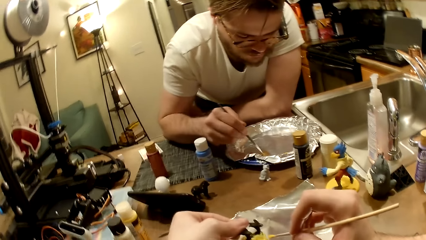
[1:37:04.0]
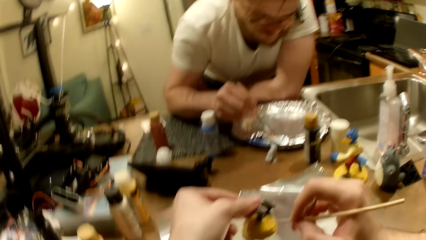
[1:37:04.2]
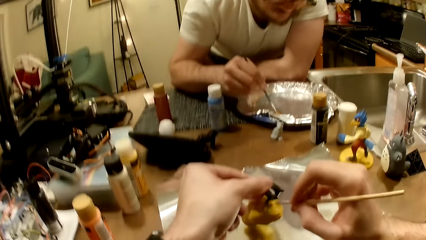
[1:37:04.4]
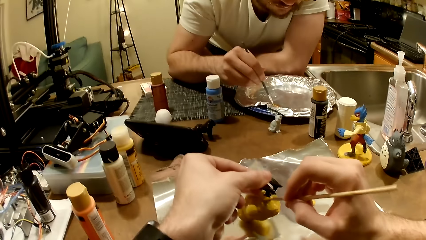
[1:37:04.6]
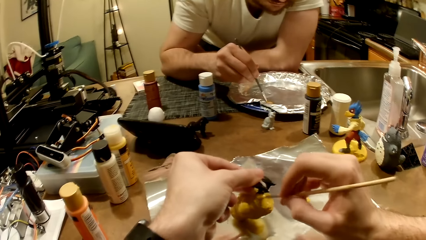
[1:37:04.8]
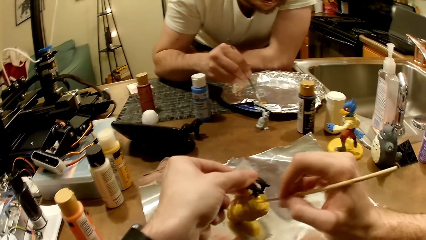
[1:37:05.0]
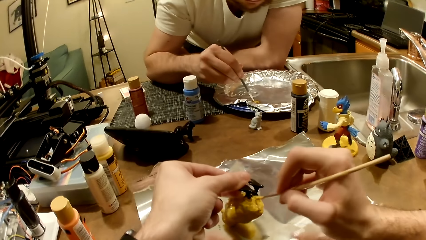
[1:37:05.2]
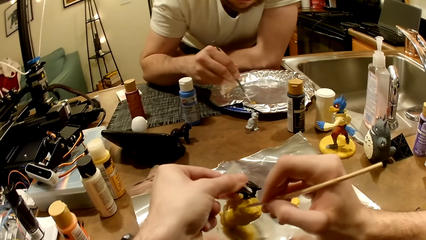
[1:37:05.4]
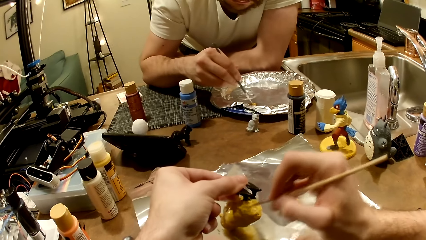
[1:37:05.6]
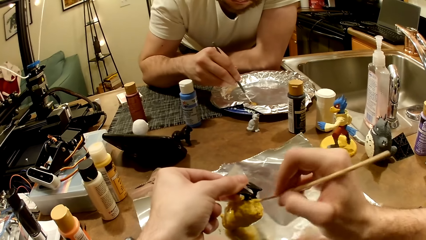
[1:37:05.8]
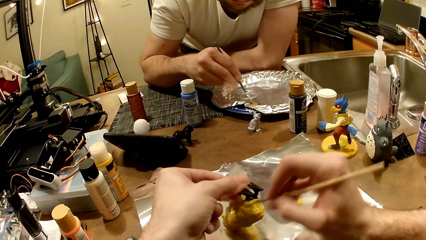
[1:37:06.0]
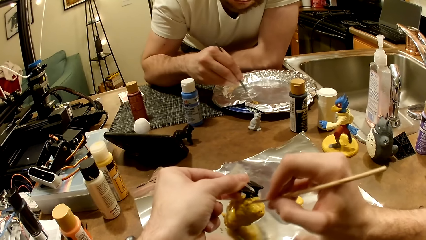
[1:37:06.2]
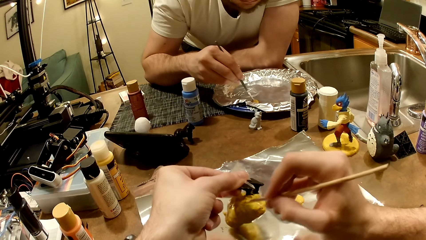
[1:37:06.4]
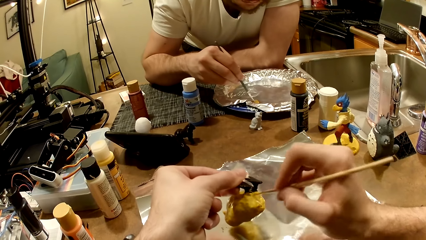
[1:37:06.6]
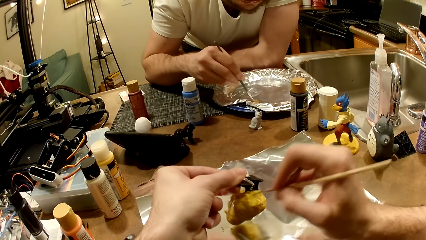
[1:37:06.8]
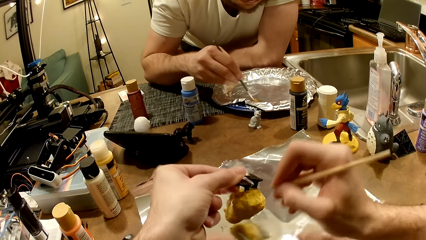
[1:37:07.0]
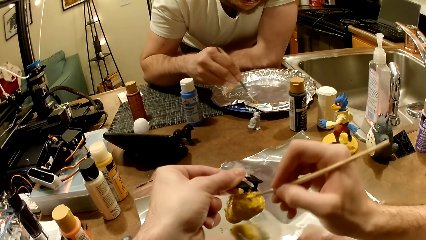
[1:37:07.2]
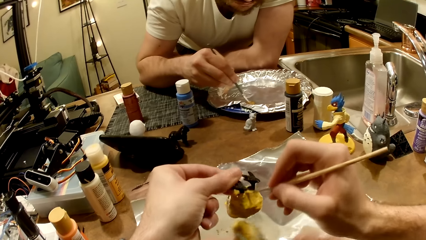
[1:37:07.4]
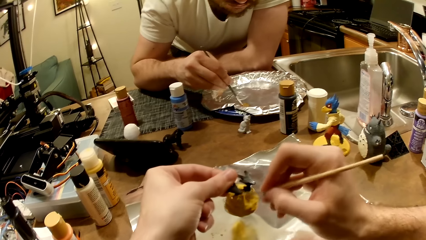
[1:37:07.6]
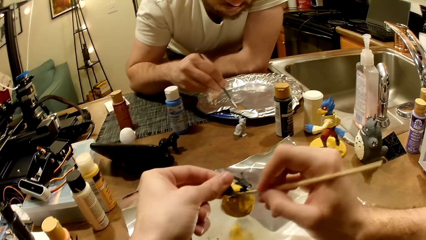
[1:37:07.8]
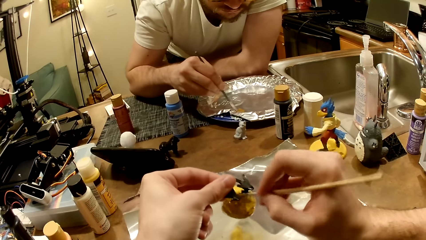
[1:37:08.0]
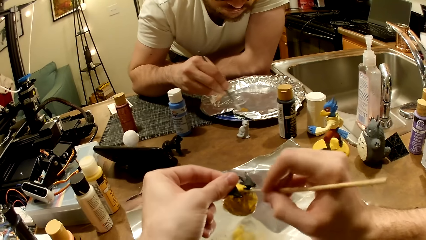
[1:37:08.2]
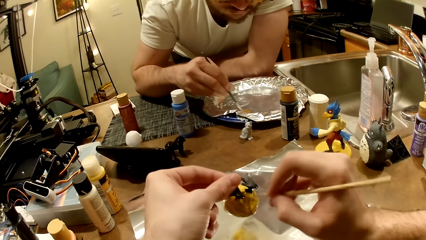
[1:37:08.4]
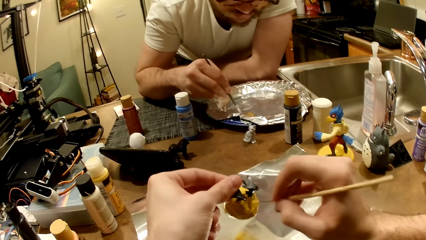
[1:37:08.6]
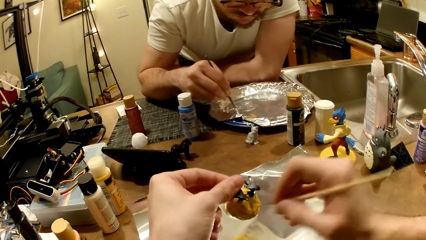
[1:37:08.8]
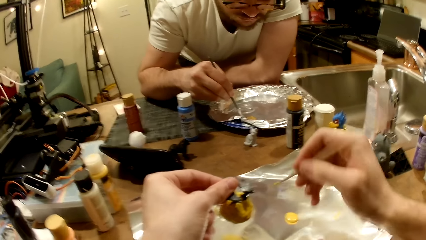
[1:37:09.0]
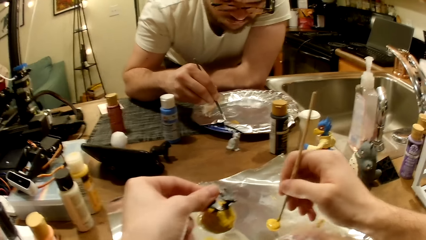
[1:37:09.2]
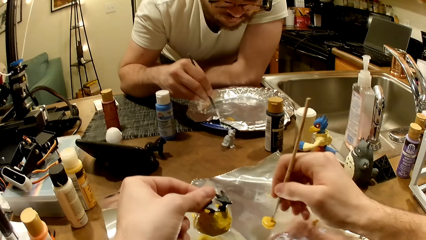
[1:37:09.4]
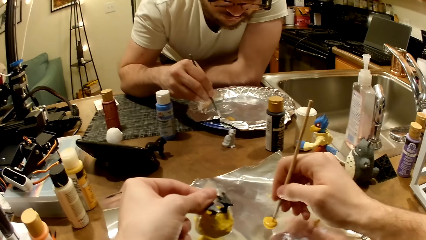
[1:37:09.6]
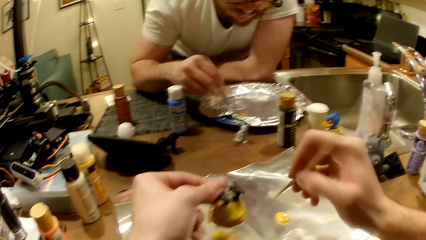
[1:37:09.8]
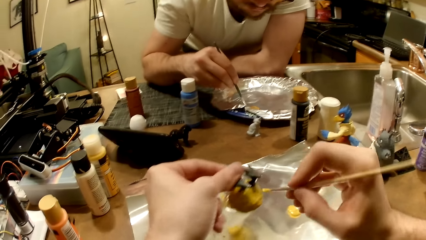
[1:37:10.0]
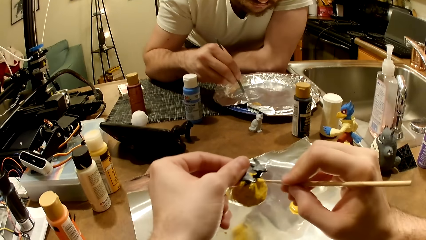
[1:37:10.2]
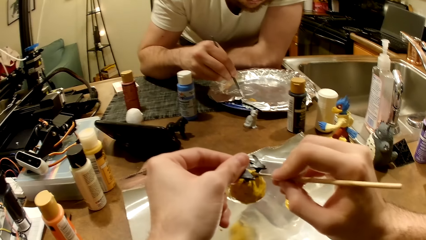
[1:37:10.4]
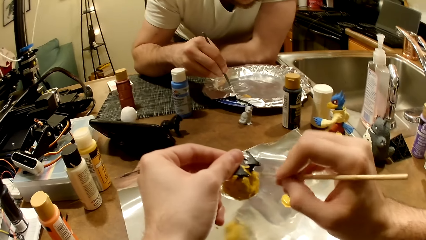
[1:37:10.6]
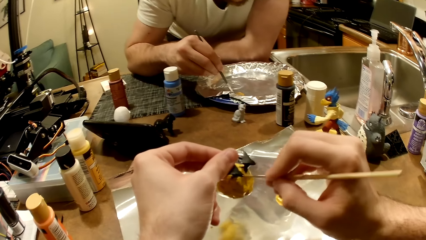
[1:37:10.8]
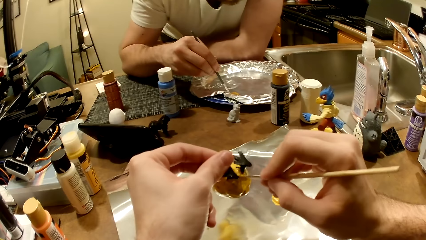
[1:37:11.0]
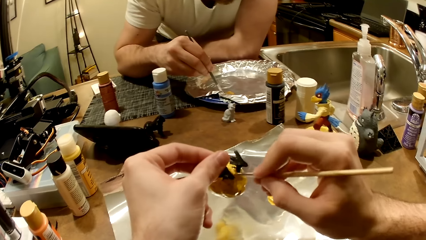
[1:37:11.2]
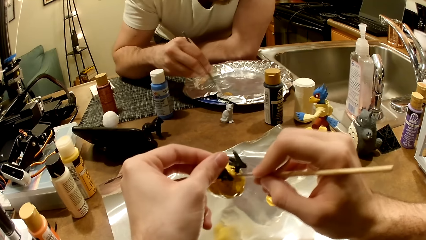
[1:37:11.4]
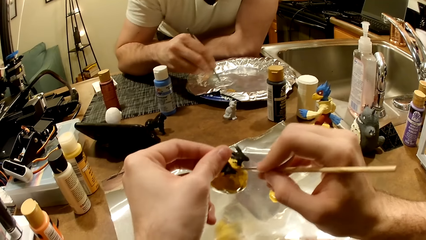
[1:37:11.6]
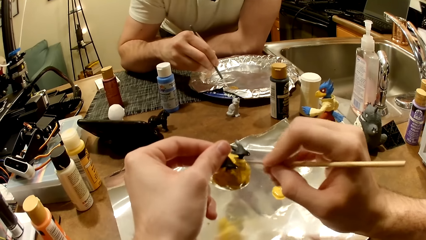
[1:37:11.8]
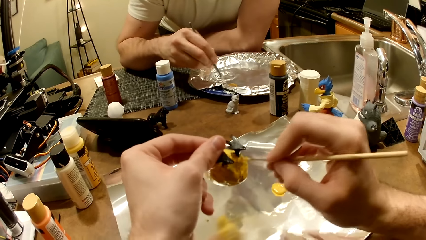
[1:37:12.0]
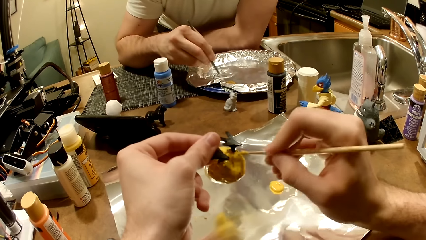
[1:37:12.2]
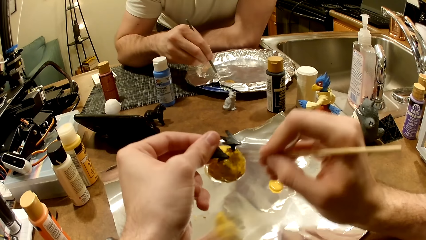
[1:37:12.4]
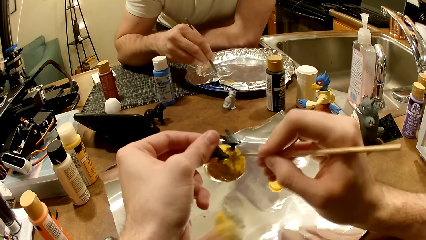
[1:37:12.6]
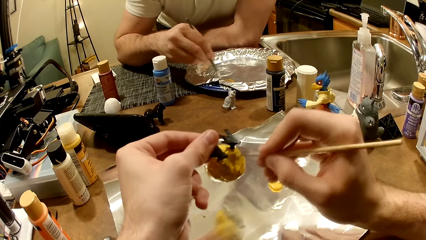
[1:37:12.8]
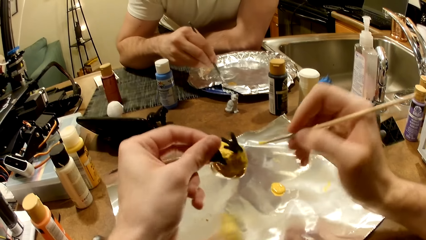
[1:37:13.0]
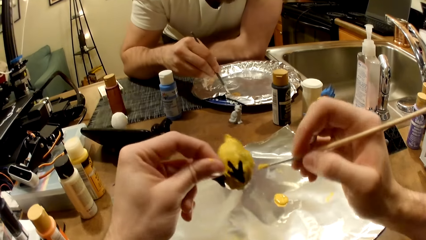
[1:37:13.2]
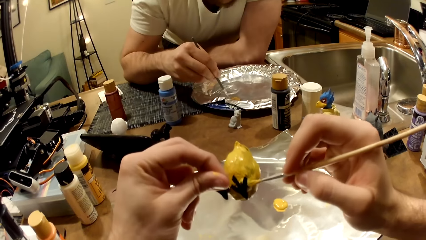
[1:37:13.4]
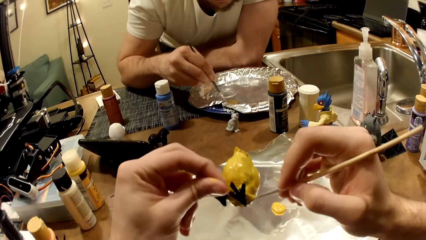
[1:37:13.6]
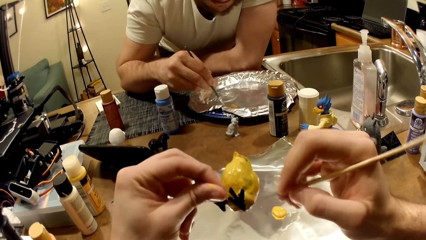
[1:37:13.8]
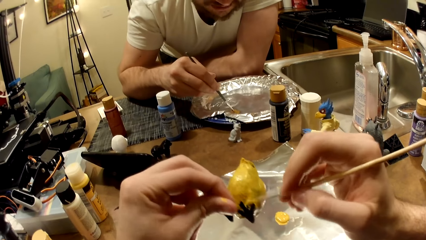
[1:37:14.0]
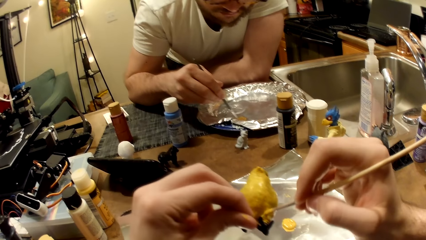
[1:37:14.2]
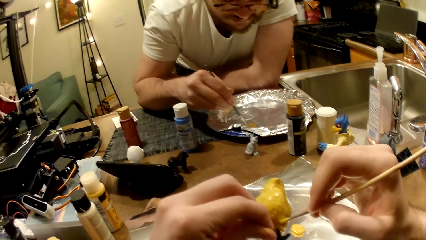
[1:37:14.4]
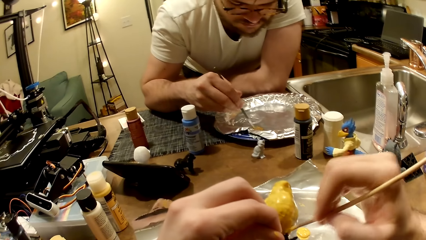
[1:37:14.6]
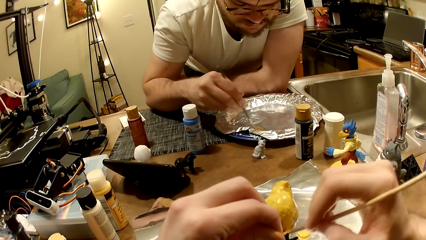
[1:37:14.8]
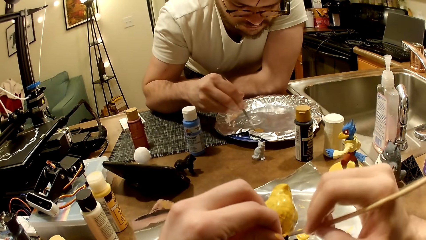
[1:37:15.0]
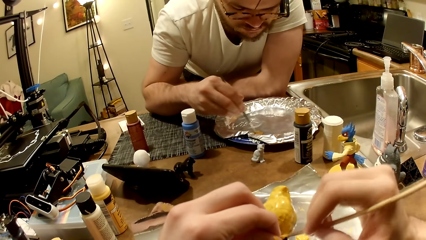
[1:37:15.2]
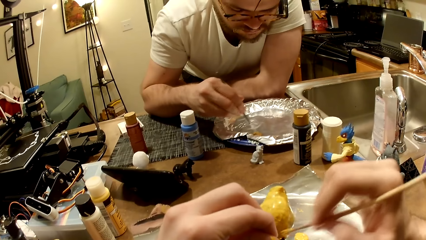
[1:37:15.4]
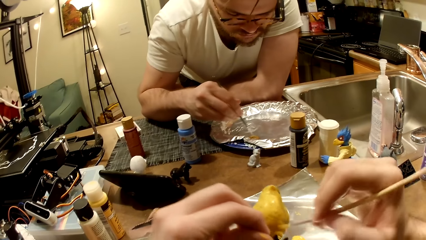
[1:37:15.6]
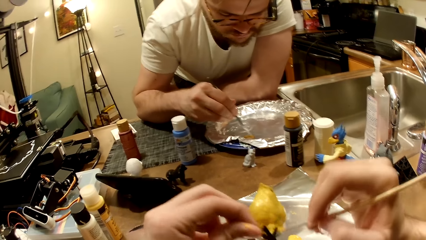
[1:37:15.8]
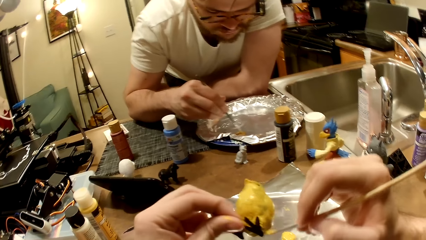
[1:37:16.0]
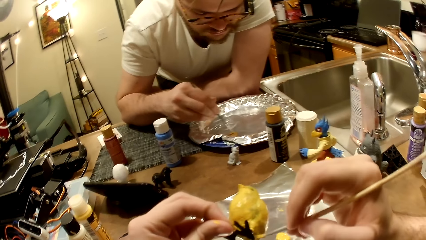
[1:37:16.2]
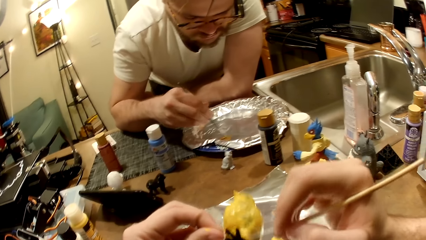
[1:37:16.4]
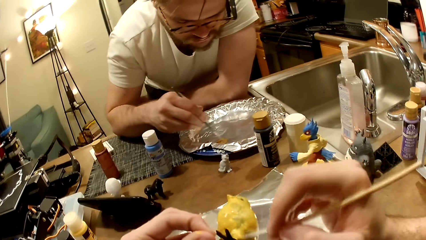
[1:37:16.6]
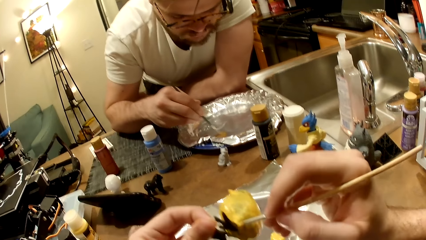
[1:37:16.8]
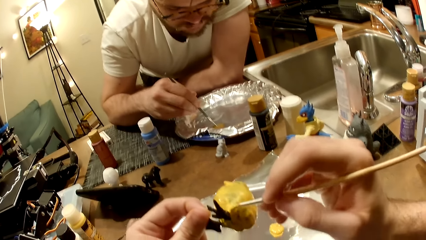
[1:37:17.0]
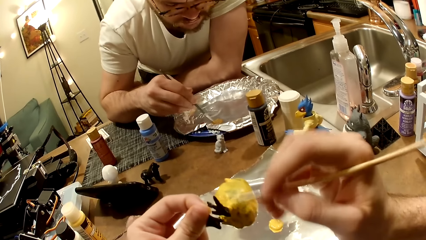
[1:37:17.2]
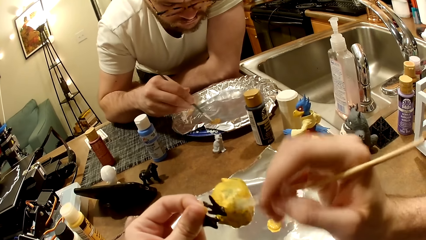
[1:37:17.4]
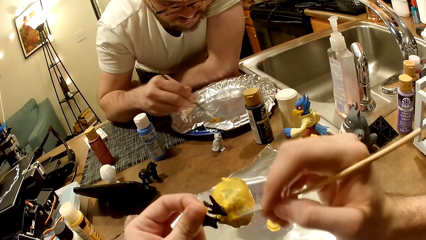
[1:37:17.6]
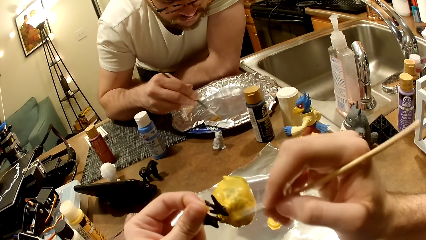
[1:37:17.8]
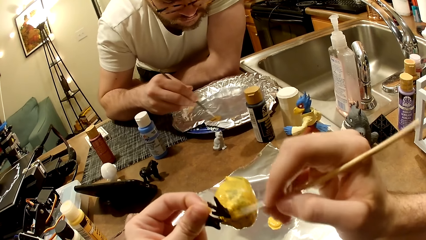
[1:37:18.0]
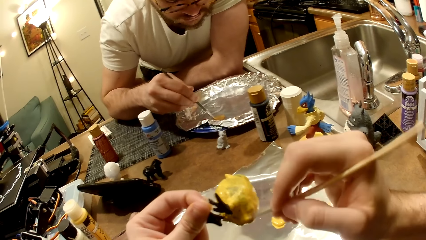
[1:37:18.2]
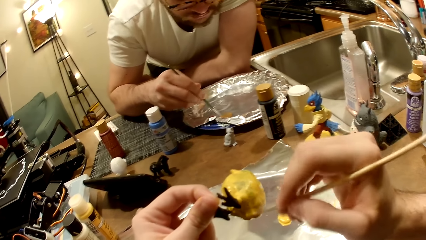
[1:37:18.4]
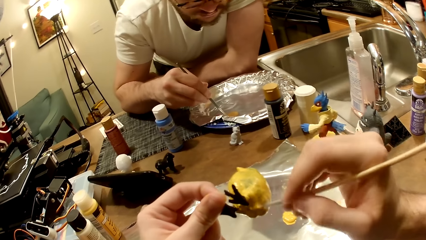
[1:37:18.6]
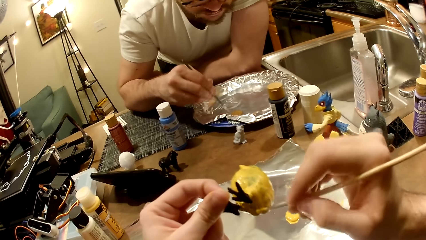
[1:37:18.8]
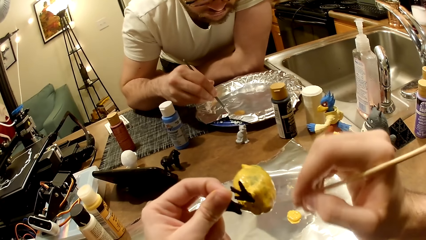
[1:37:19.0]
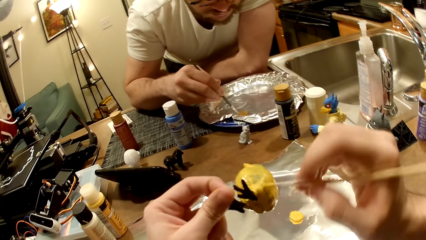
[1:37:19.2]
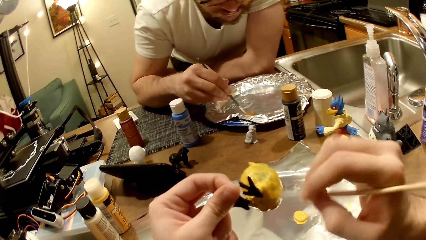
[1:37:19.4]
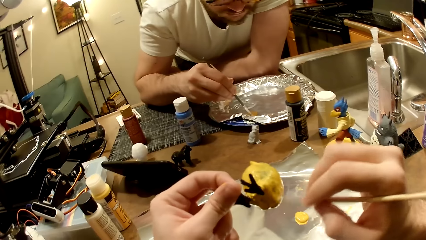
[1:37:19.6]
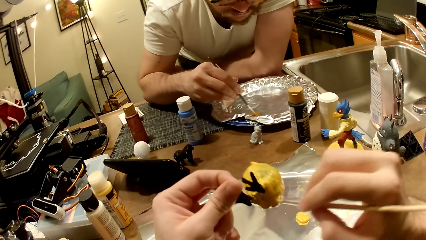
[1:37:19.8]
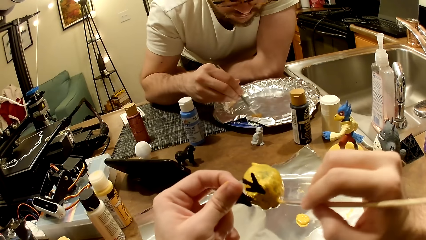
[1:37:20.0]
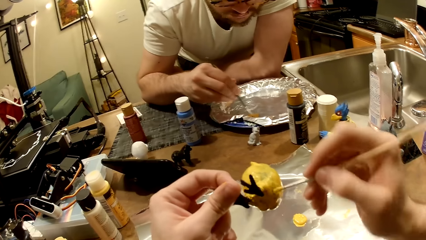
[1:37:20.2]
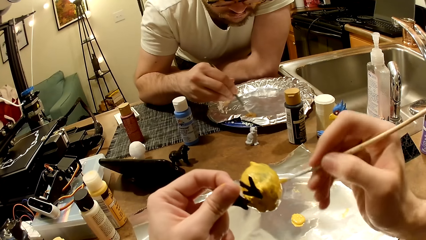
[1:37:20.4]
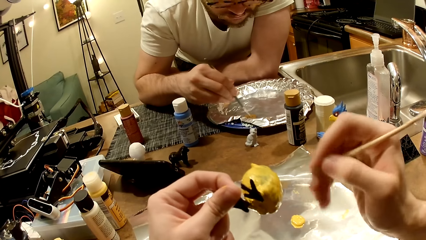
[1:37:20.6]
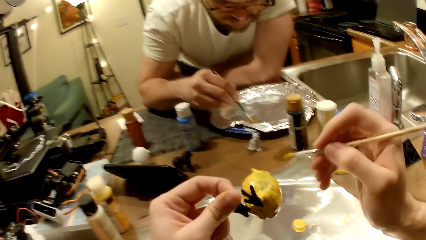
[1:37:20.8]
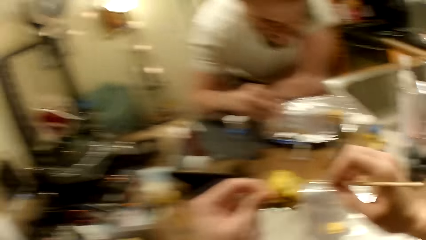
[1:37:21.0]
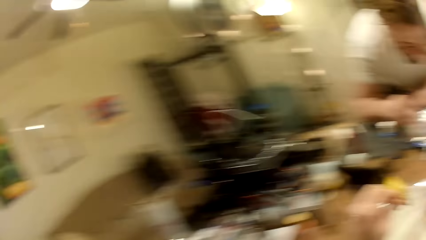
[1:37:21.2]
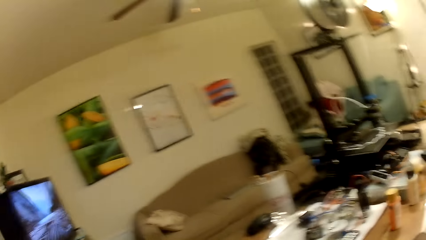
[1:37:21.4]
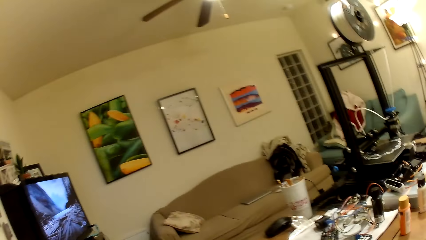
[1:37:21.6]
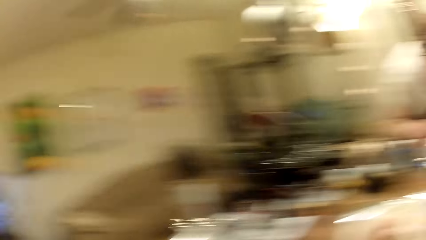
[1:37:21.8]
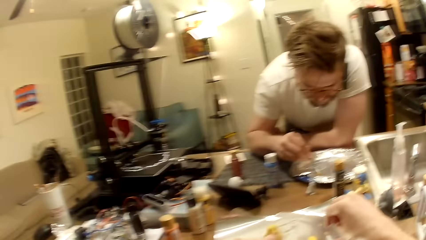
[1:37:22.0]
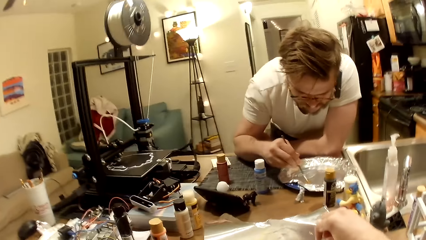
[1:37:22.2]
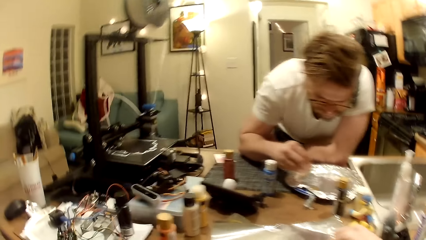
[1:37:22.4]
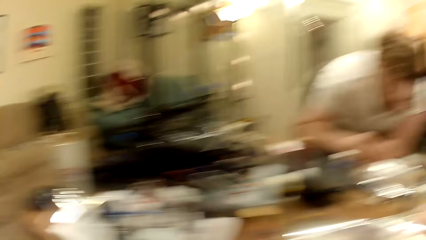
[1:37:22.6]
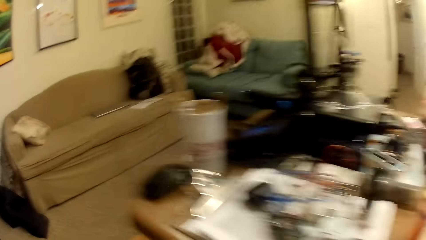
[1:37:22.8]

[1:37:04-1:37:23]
The man mixes the brown paint with the mixture in the aluminum-foil tray with the paint brush in his right hand. The camera wearer paints the bird figurine or sculpture with the cream-colored paint and the paint brush in his right hand. He dips the paint brush in the cream-colored paint with his right hand. He paints the bird figurine with the cream-colored paint and the paint brush in his right hand. The man mixes the paints with the painting brush. The camera wearer paints the bird sculpture with the painting brush. He looks around the room.
